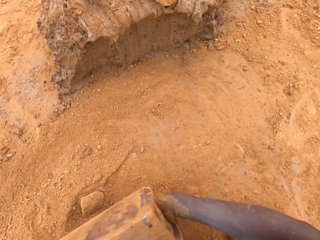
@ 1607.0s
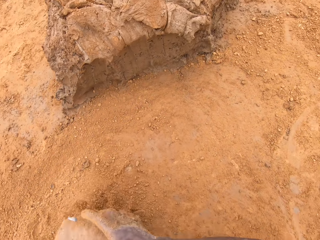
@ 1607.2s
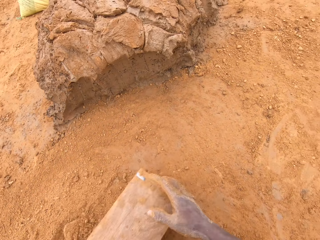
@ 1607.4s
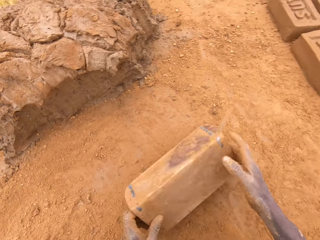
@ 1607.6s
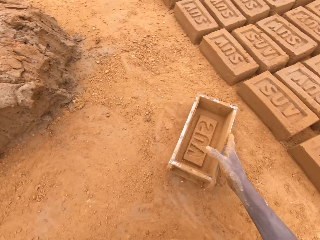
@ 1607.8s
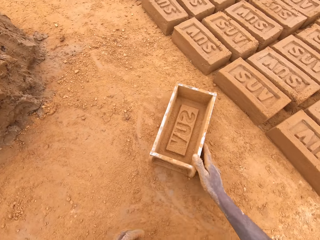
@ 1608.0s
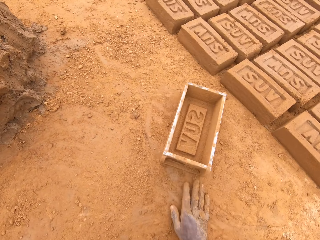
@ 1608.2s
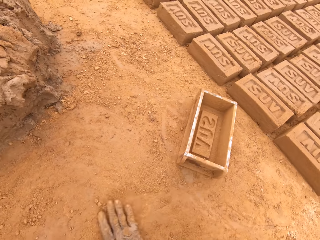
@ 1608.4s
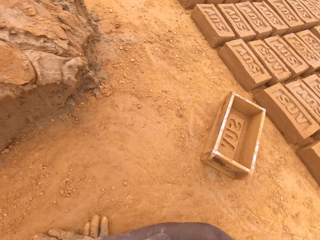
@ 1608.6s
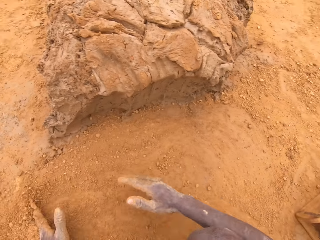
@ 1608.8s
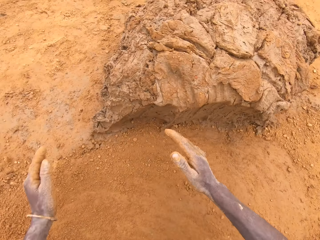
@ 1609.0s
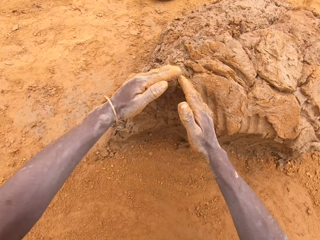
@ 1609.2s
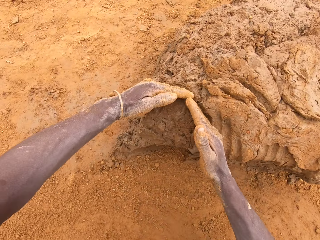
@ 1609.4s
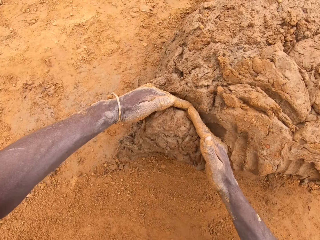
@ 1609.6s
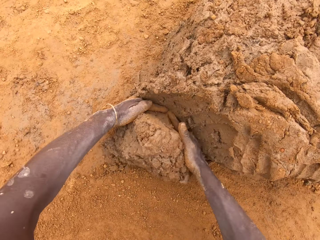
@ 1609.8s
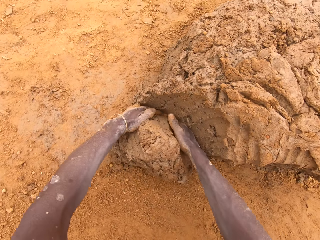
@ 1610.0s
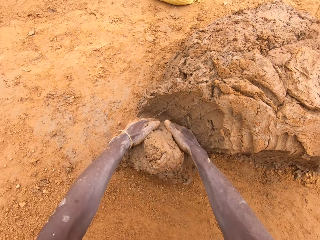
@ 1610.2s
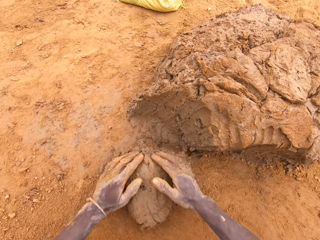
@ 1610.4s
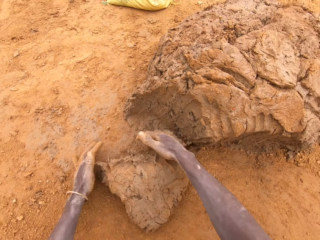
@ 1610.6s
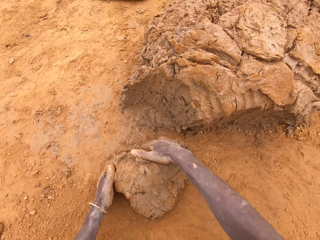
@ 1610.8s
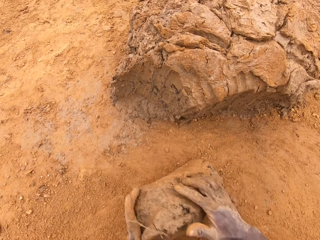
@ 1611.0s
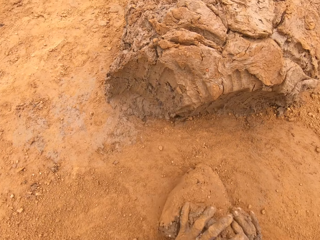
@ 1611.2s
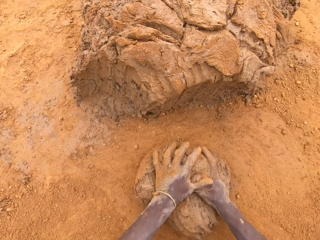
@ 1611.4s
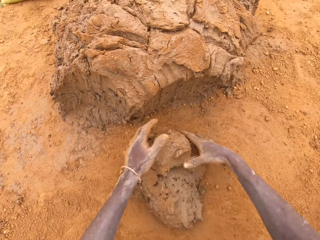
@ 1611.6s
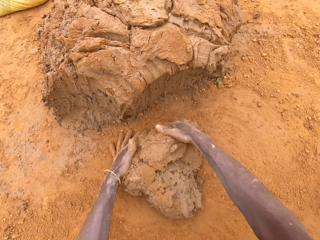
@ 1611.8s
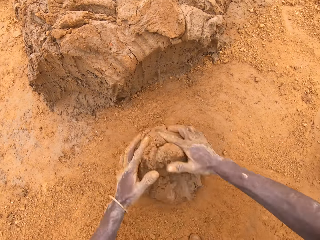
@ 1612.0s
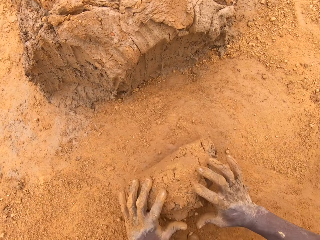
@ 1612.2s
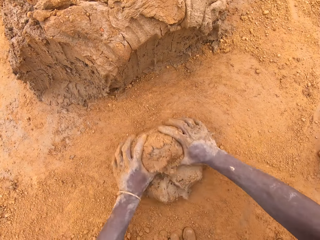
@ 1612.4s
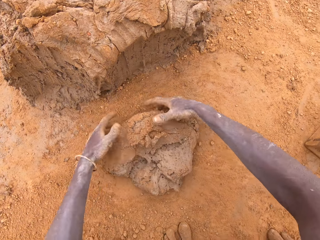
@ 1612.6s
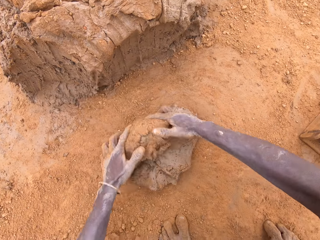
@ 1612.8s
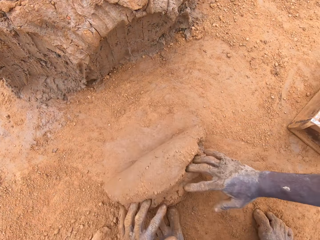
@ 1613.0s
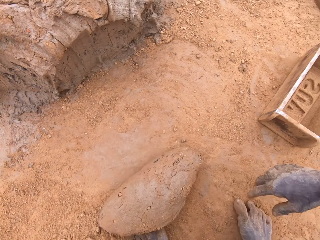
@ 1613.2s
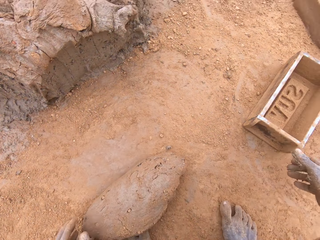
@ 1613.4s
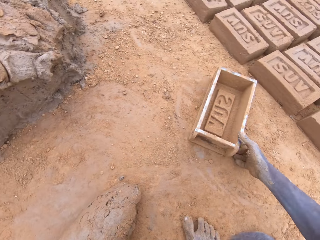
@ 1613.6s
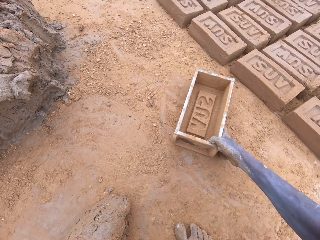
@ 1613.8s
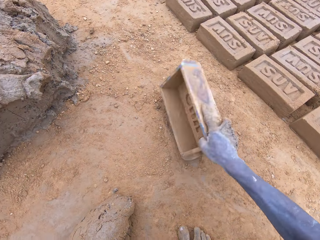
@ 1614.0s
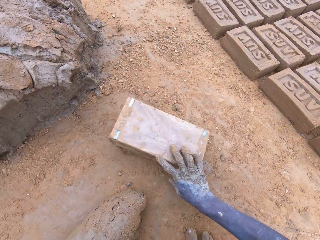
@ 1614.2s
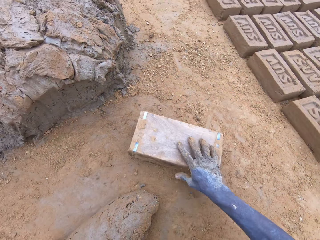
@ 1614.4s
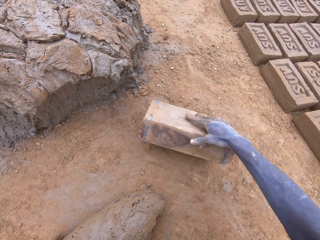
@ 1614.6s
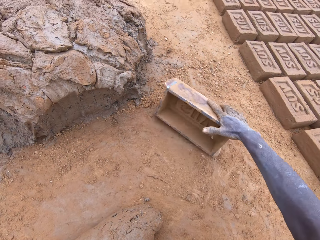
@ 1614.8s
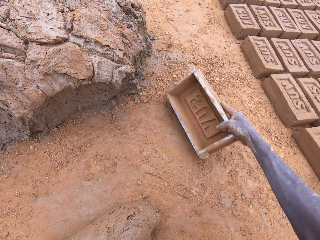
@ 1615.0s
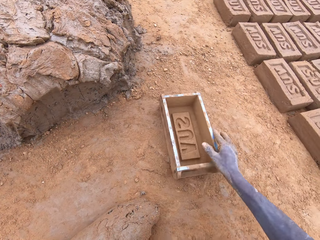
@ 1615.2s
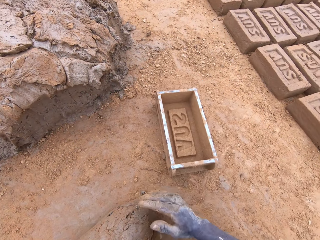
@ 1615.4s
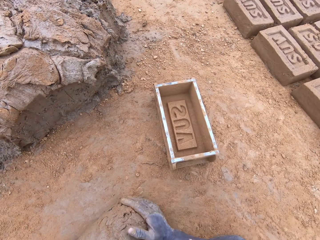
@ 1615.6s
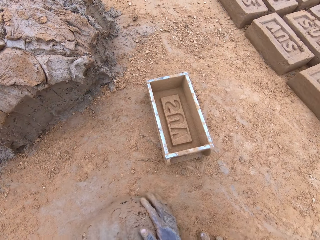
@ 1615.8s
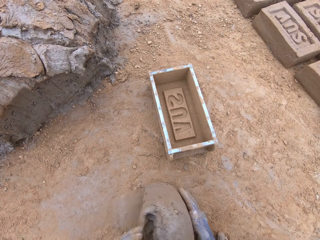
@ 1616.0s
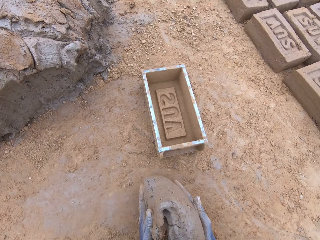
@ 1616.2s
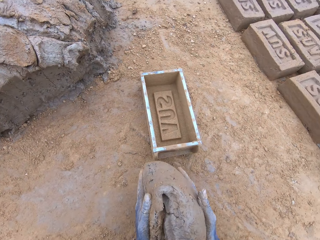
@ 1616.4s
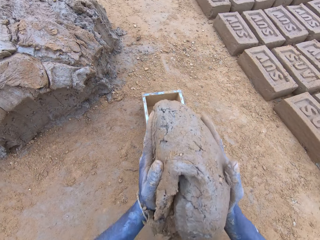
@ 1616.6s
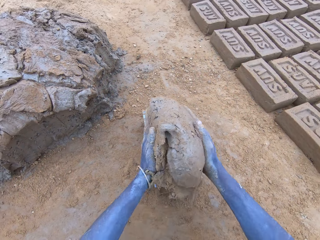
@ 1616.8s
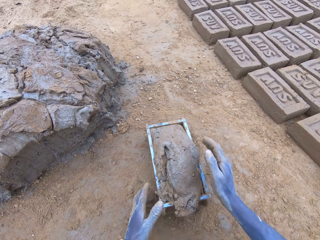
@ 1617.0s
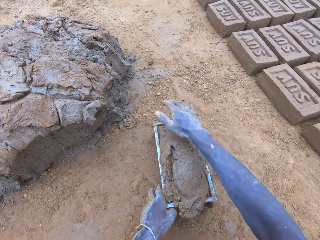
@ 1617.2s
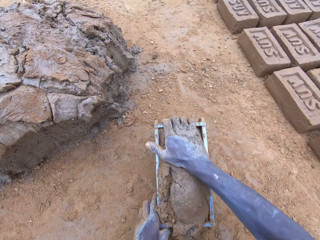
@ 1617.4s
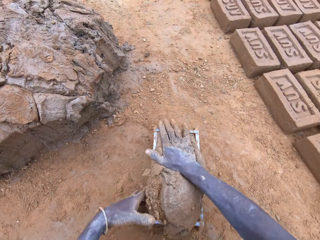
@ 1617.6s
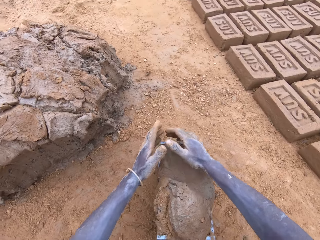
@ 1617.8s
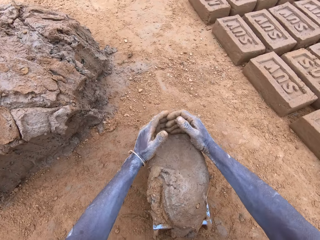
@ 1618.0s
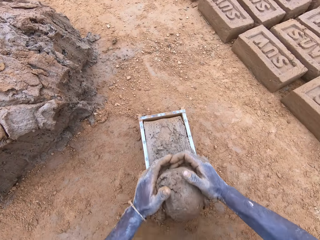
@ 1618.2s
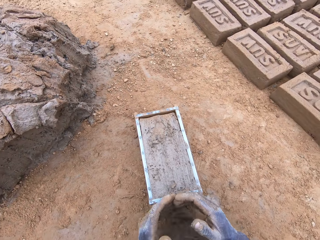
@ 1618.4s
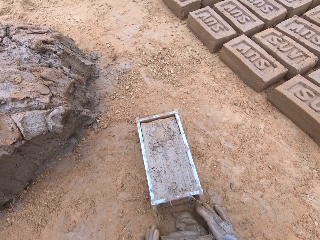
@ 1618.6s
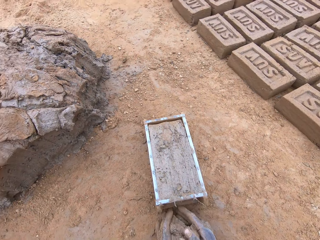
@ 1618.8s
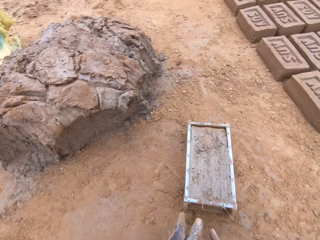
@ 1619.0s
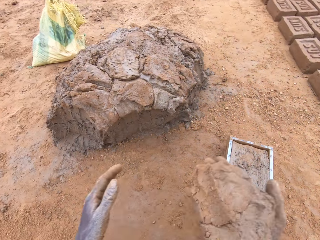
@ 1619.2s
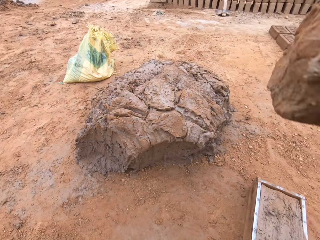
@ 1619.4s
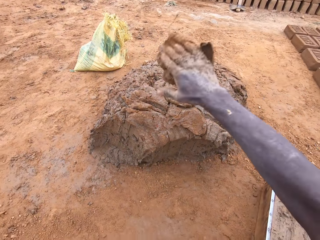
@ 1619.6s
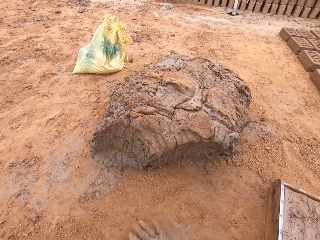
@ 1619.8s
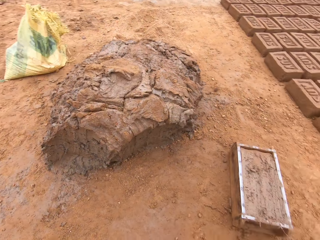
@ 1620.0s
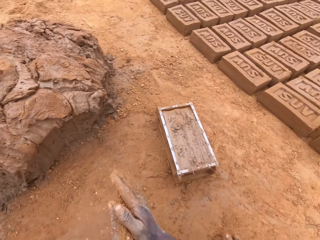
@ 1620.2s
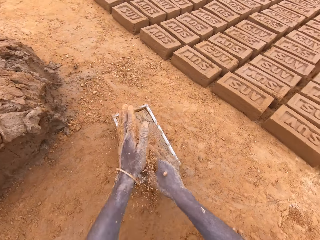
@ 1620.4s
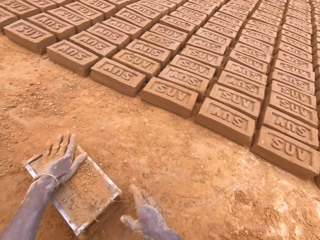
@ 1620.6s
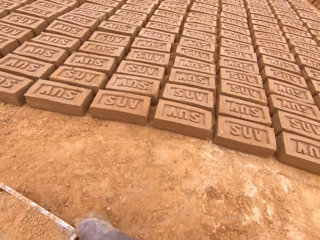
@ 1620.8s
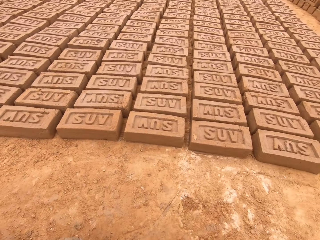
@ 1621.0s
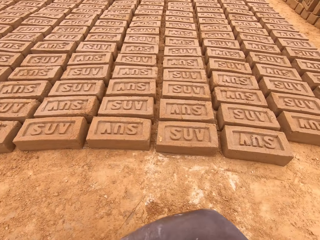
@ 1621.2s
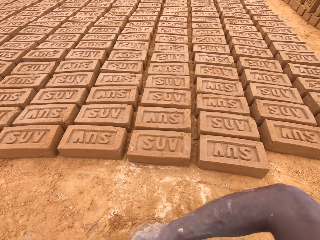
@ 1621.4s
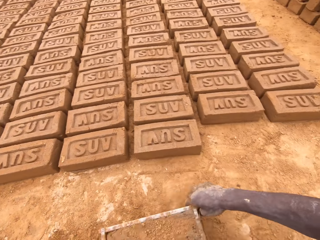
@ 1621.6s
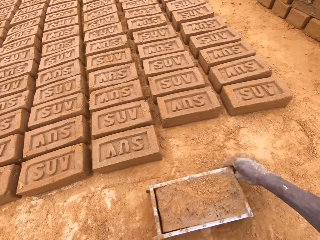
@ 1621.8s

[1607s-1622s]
The camera wearer pours sand from a brick mould. They move the box. They rub hands on the ground. They move the sand on the ground. They cut mud on a heap of mud. They scoop clay with the hands. They mould the mud on the ground. They move the box. They pour the sand from the brick mould. They put the mud in the brick mould. They level the clay in the box. They cut the mud in the brick mould. They throw the mud on the heap of mud.

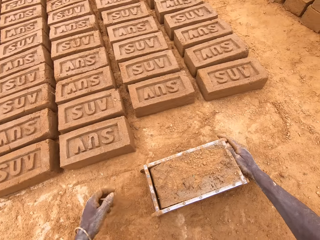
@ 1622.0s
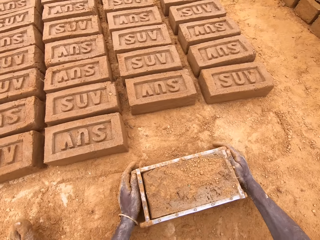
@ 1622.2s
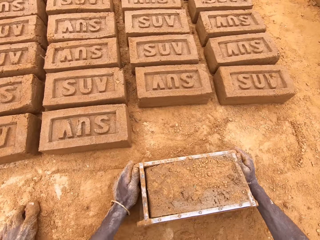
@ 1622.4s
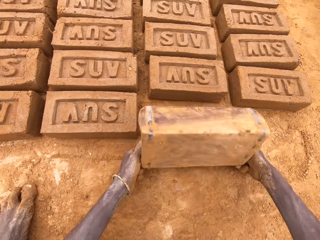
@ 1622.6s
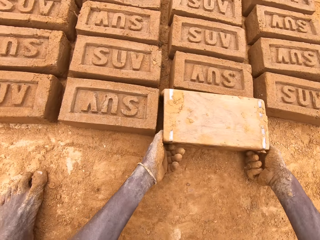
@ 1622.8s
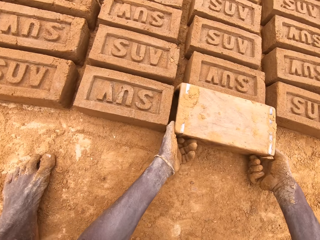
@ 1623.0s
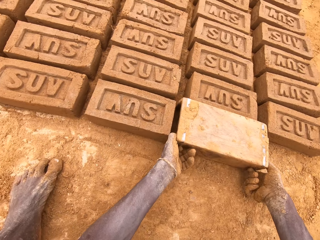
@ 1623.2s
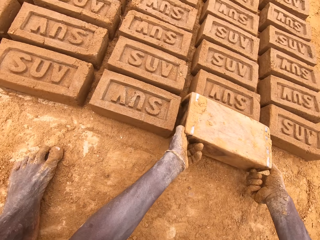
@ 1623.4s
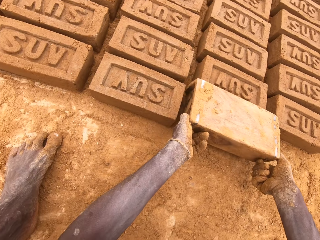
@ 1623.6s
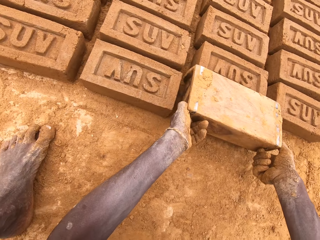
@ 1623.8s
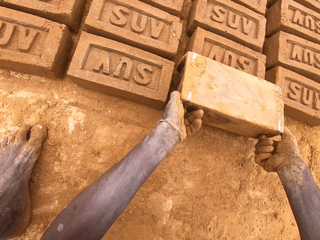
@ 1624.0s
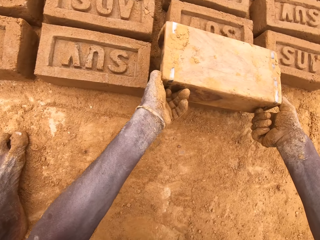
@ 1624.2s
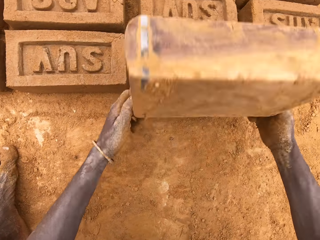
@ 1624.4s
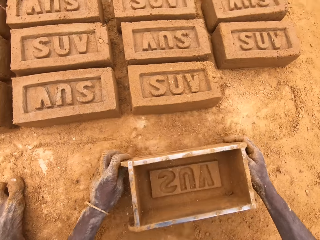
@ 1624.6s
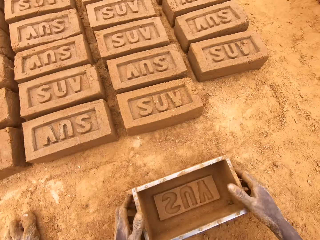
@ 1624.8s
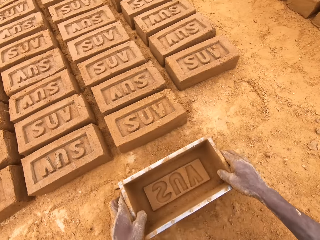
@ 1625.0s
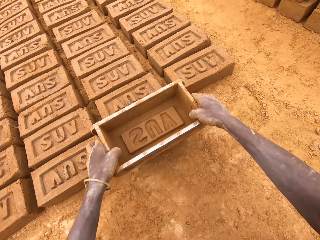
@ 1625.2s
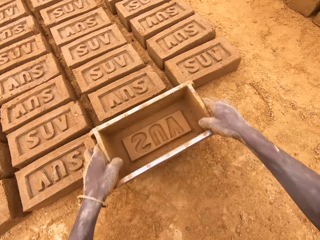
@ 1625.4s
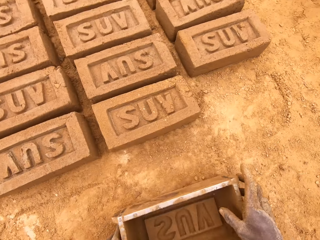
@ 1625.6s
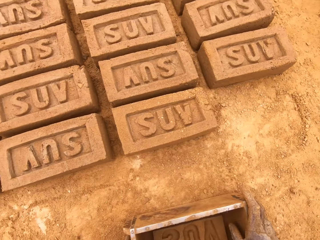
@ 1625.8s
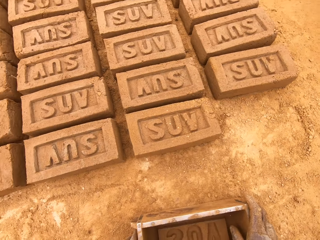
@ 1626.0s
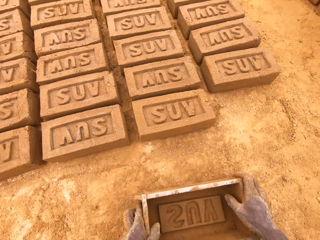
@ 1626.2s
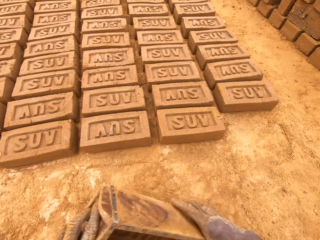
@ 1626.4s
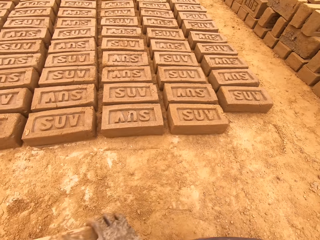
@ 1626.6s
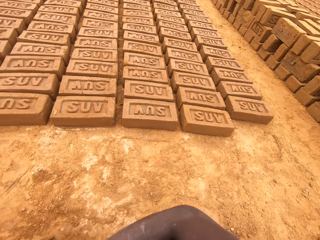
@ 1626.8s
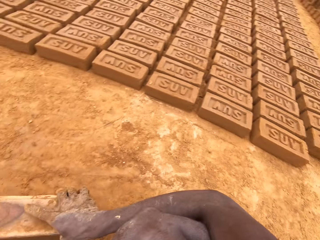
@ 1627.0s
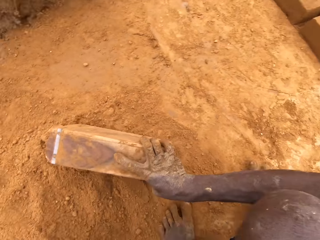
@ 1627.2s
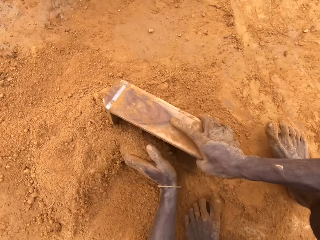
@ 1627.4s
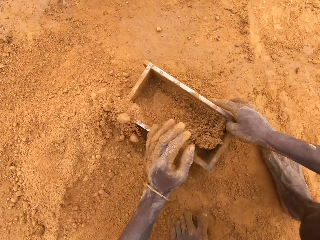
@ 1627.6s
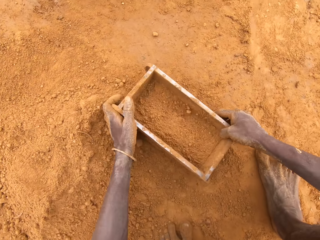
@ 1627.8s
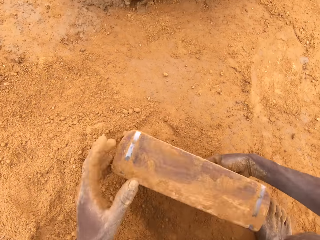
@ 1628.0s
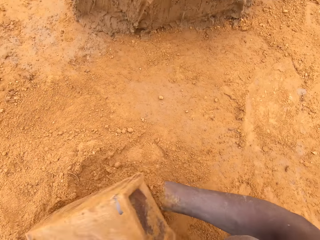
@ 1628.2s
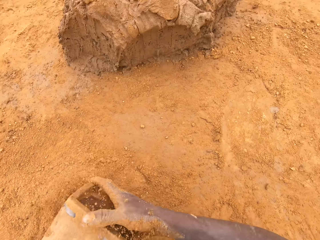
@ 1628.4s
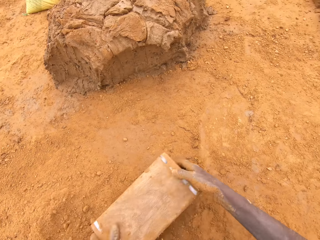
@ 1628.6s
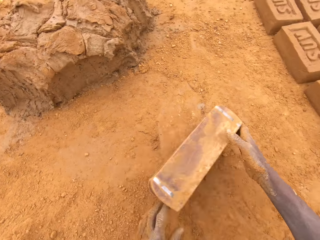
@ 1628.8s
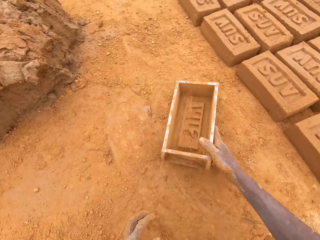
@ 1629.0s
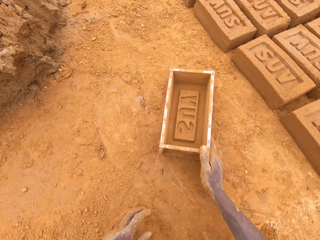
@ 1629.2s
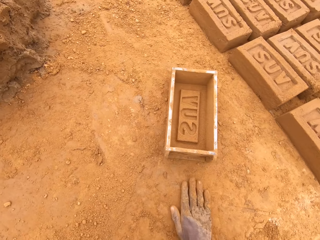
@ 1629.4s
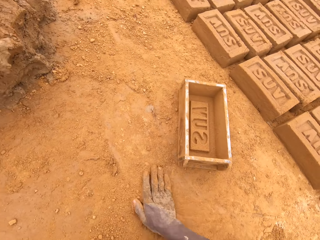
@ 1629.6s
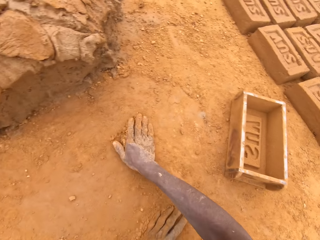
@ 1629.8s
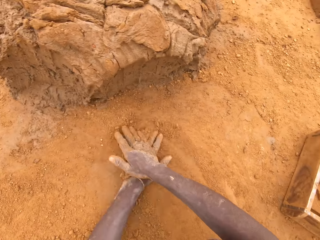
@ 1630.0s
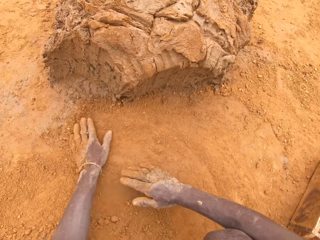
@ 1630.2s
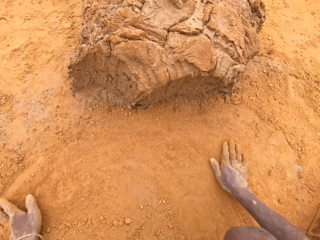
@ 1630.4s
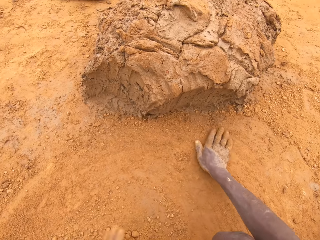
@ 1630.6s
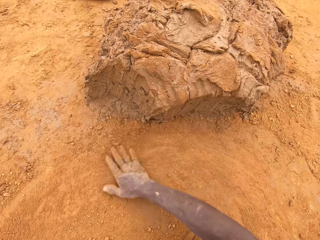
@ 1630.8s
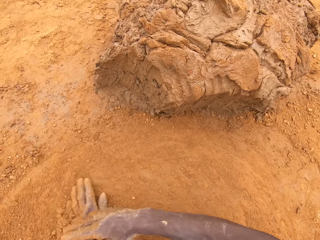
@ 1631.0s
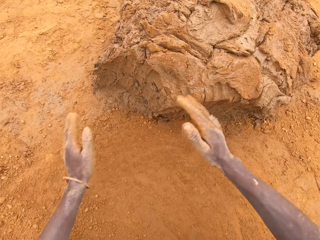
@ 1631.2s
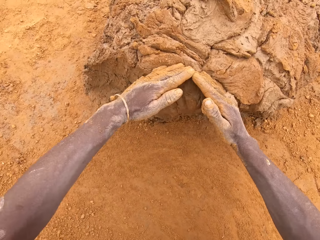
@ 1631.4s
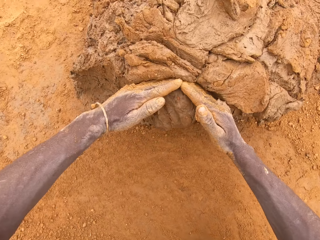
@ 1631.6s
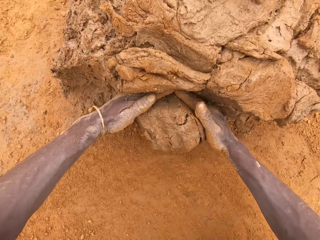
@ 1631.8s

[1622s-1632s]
The camera wearer puts the brick on the ground from the brick mould. They invert the box. They pull the box. They move the box. They put sand in the brick mould. They pour the sand from the brick mould. They move the box. They rub hands on the ground.
